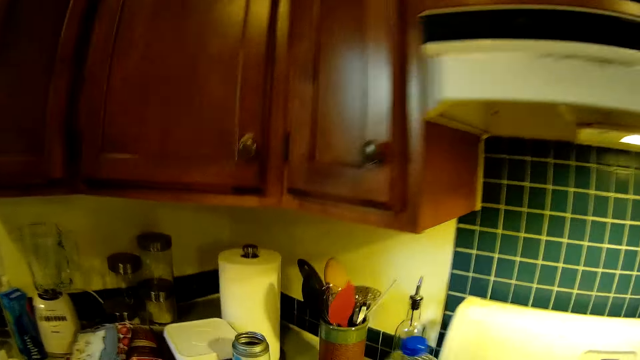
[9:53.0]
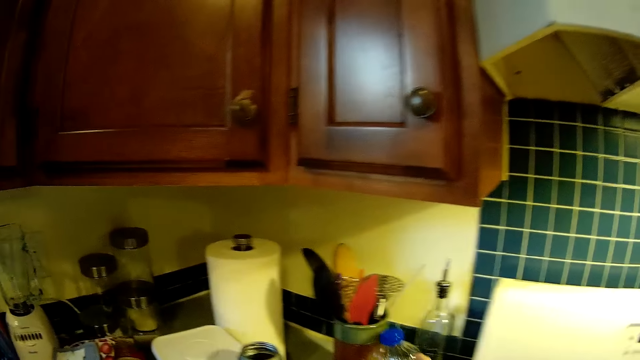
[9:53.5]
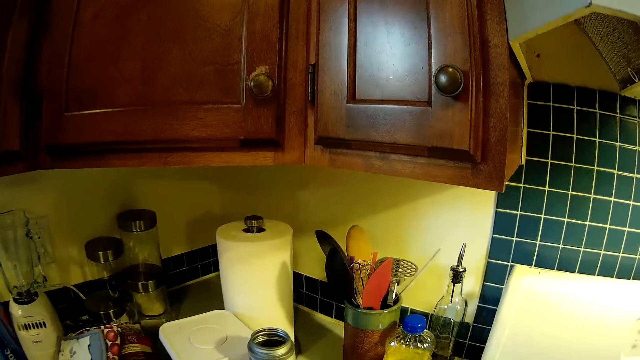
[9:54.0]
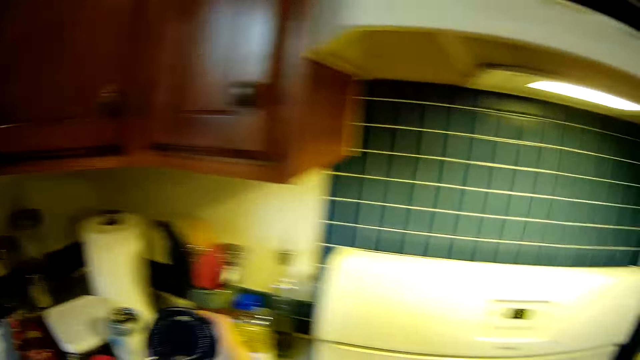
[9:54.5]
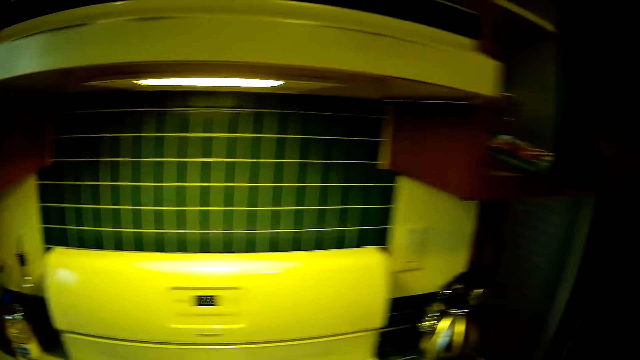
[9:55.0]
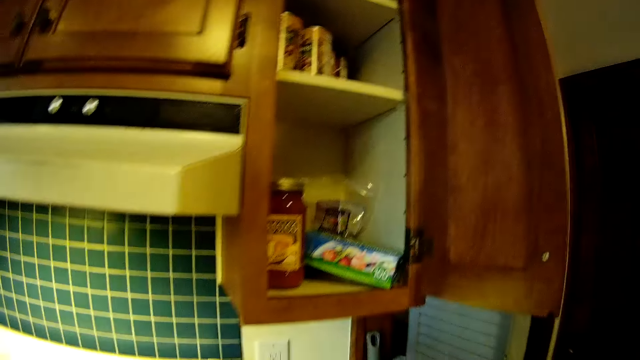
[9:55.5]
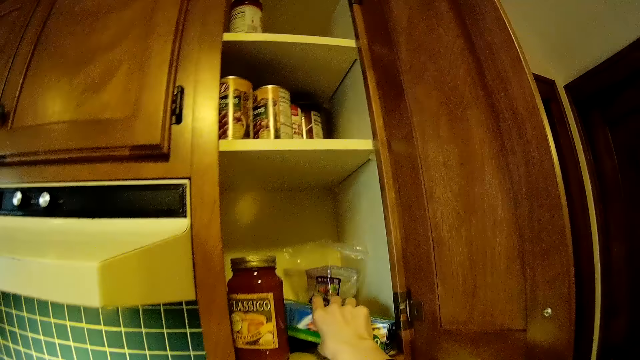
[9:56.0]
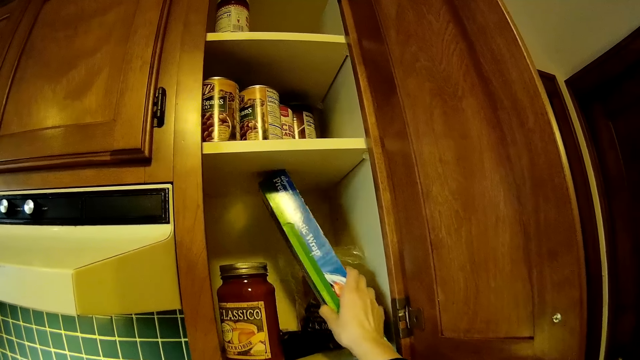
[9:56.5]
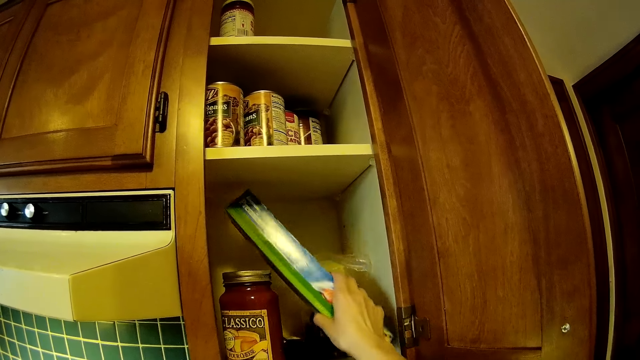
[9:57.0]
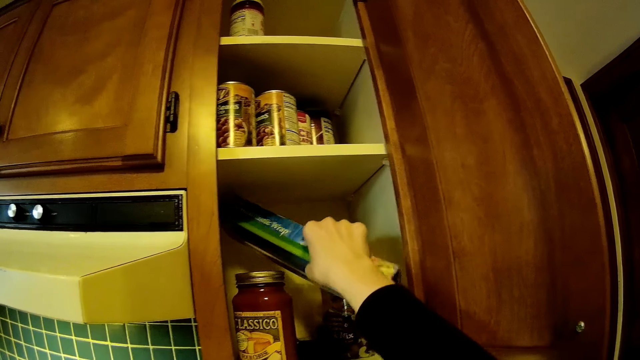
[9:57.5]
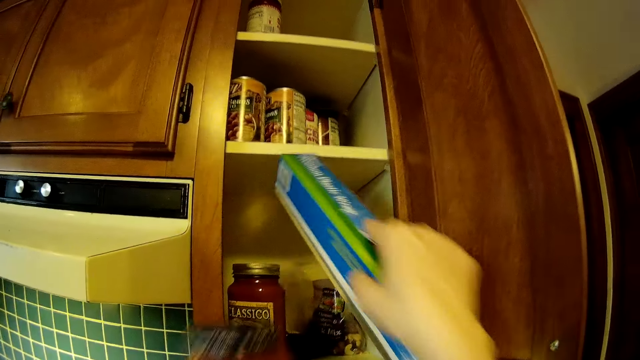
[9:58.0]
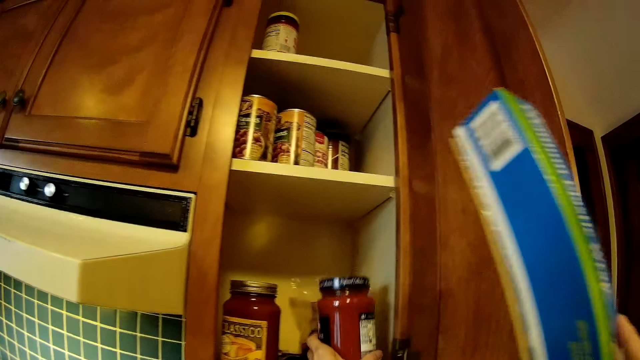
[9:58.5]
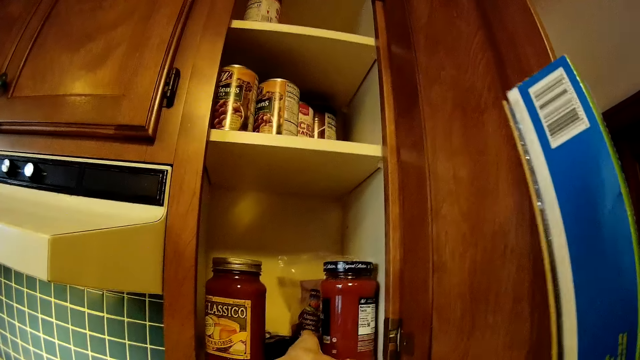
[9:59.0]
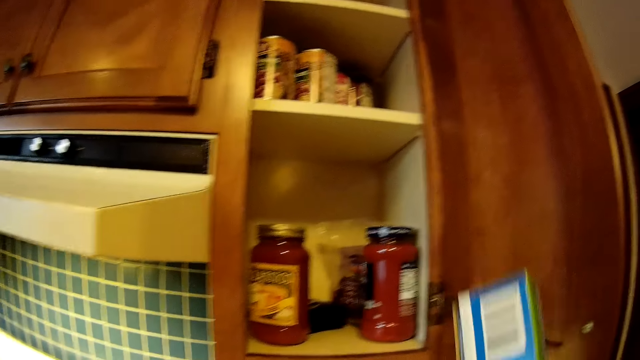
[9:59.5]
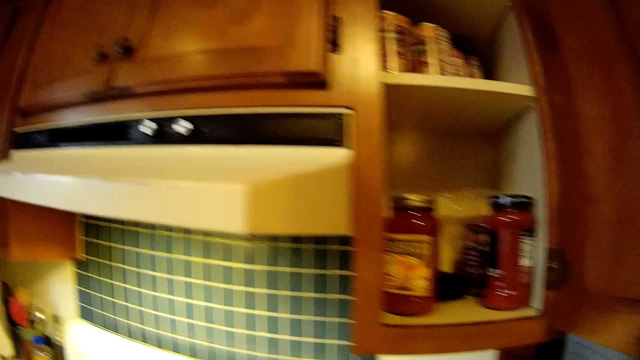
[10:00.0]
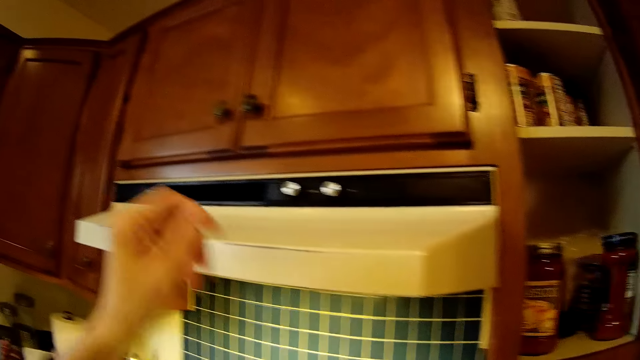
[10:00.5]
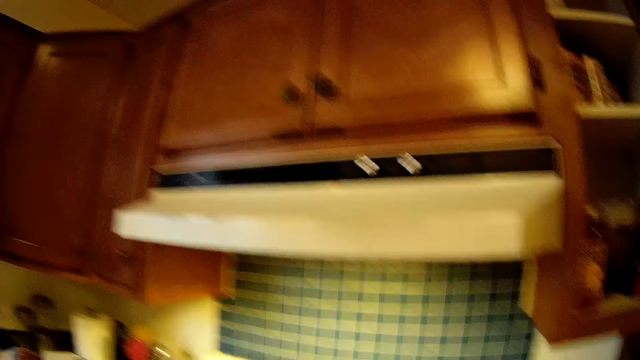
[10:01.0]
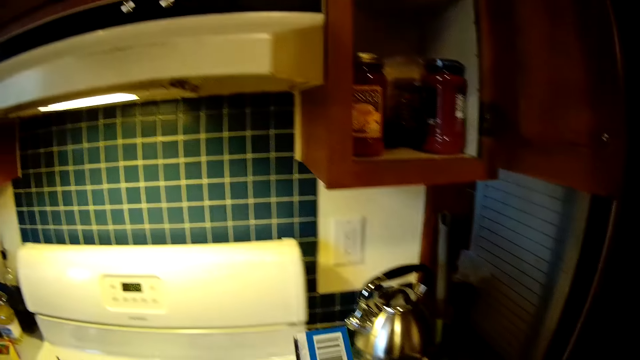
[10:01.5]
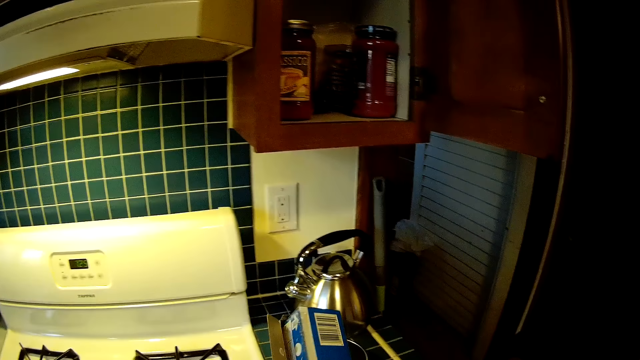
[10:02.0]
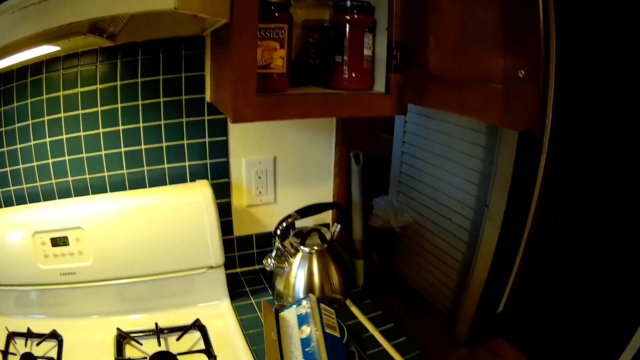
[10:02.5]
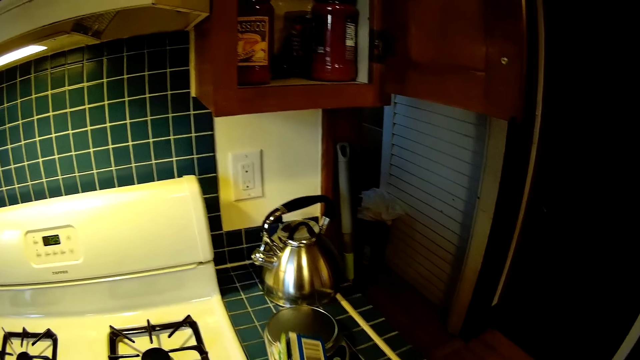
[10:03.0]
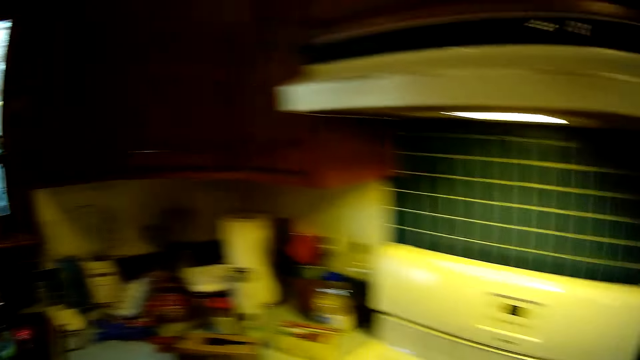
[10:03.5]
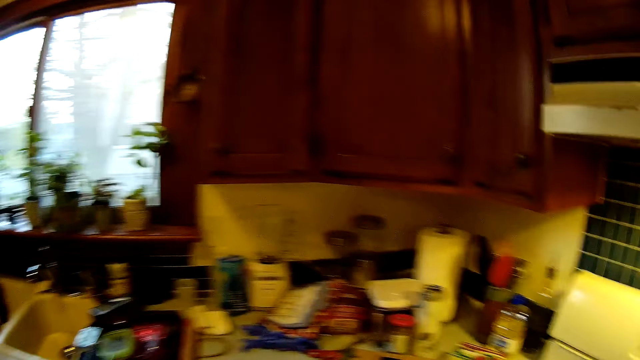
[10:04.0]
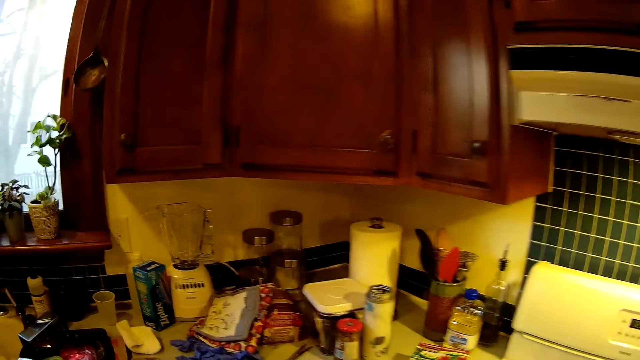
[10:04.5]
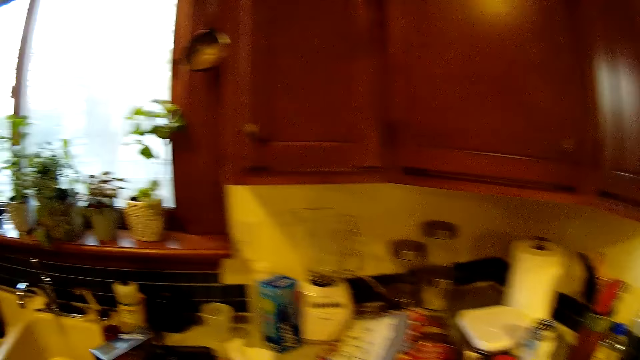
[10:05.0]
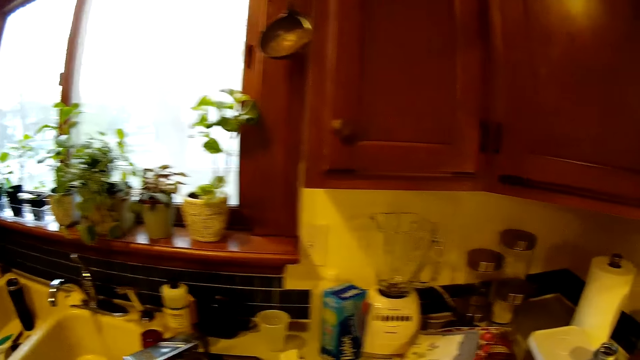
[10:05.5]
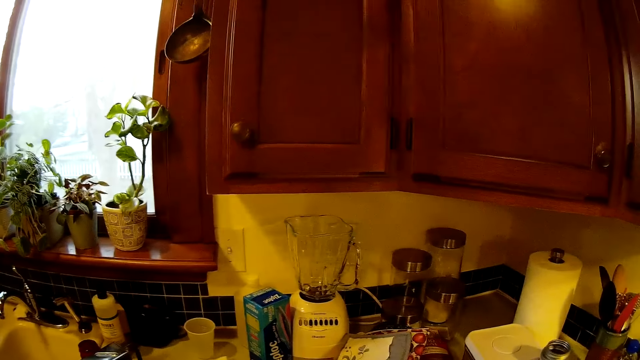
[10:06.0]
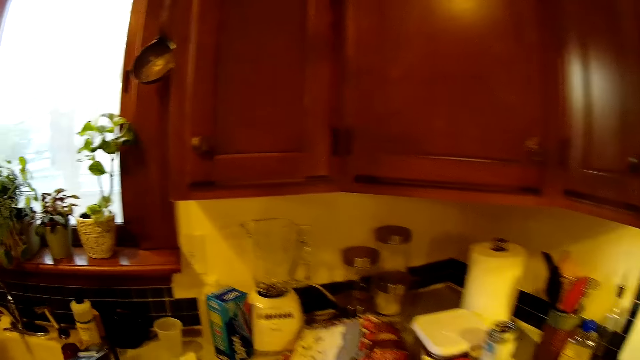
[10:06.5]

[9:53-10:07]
The camera wearer drops the bottle of groundnut oil on the kitchen counter with her right hand. She picks up a jar of ketchup from the kitchen counter with her right hand. She brings out a pack of Ziploc from the cupboard with her right hand. She carries a box of aluminium foil. She puts the jar of ketchup or tin of paste in the top cupboard with her left hand. She opens the box.

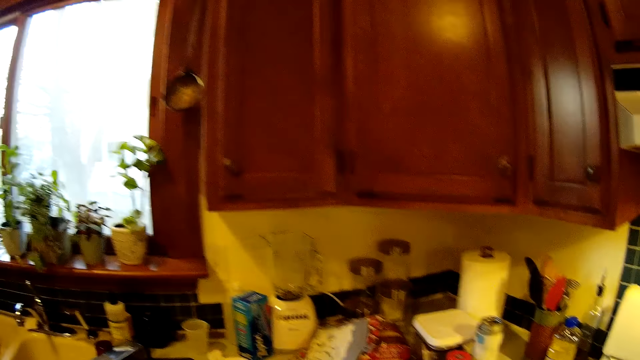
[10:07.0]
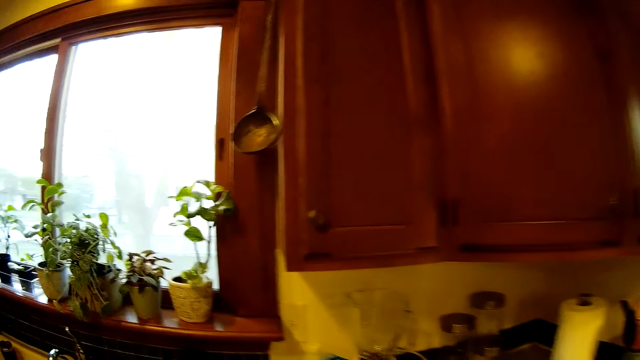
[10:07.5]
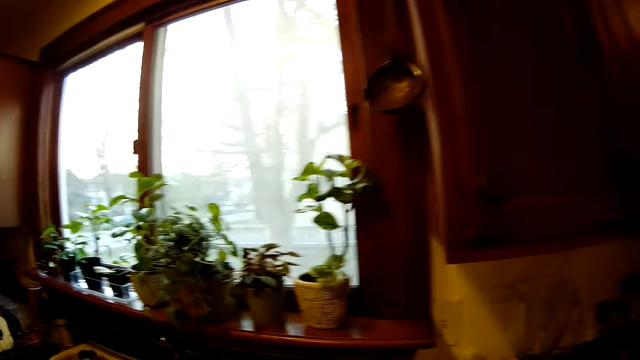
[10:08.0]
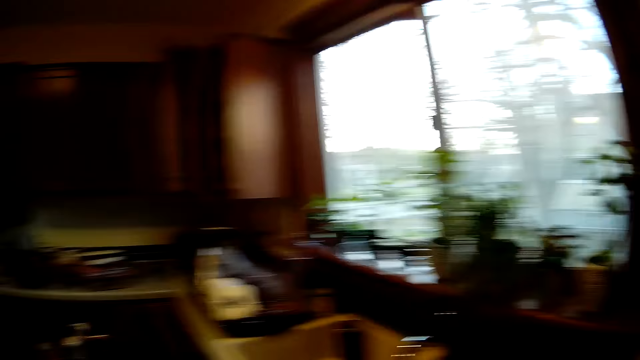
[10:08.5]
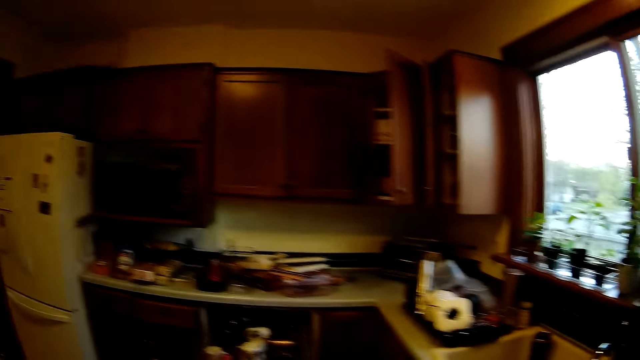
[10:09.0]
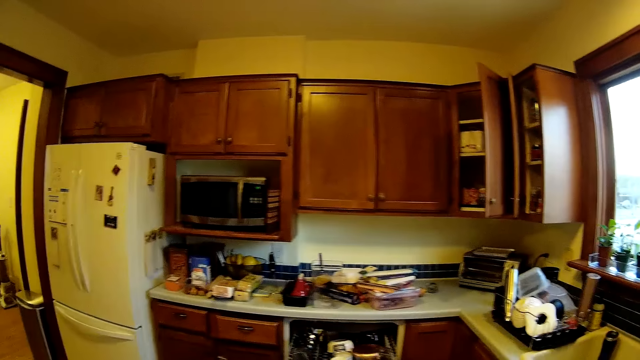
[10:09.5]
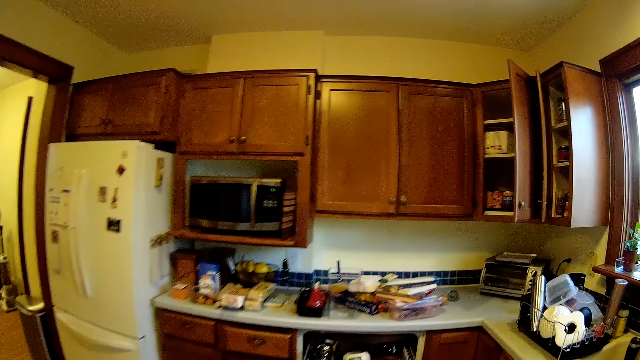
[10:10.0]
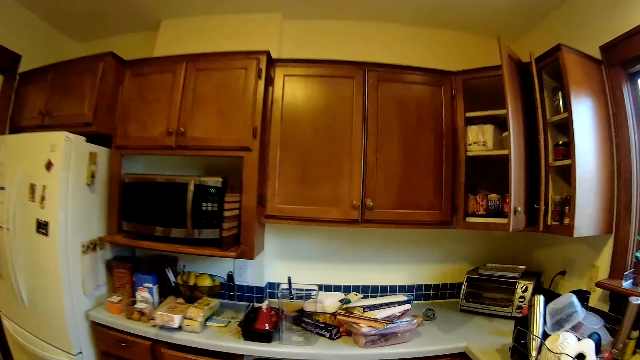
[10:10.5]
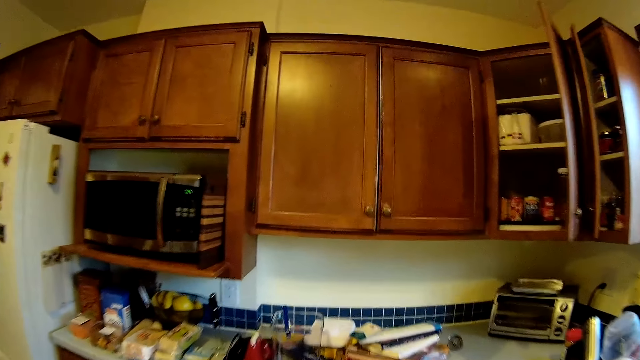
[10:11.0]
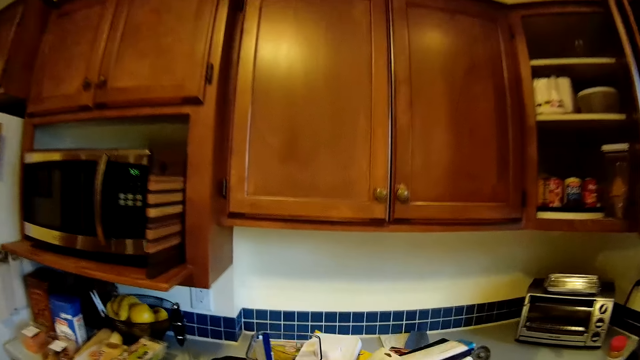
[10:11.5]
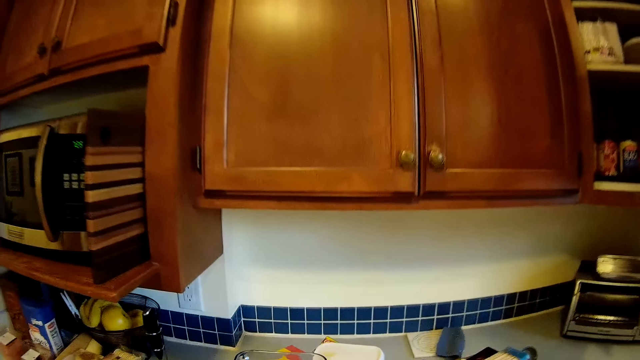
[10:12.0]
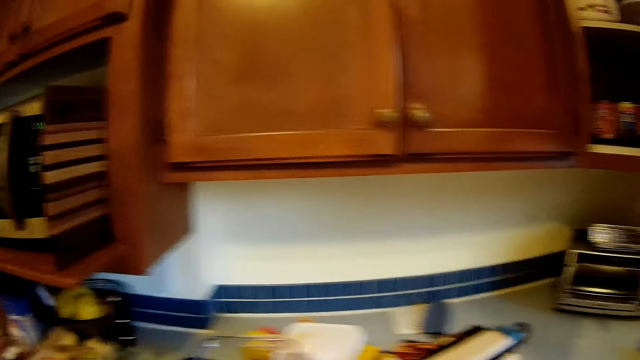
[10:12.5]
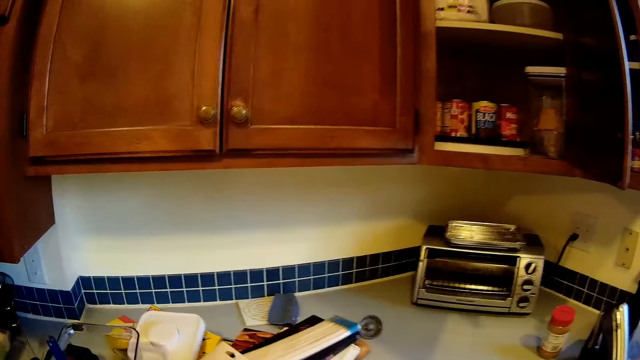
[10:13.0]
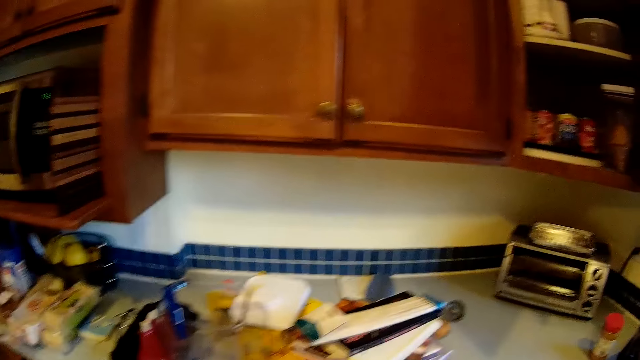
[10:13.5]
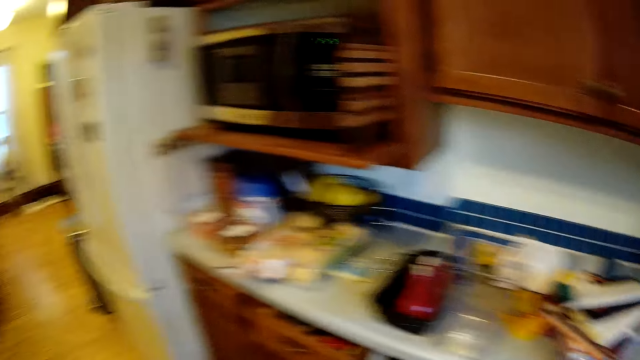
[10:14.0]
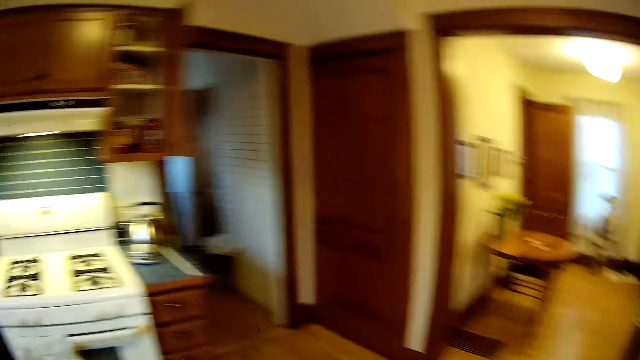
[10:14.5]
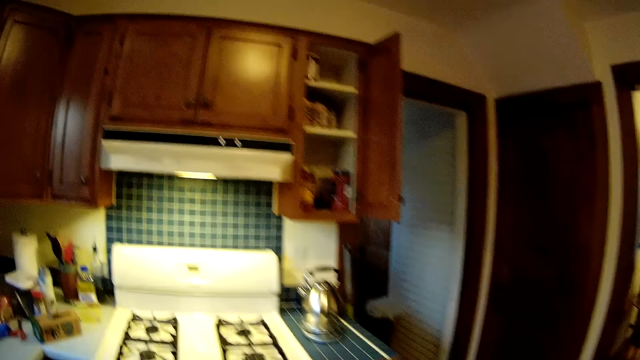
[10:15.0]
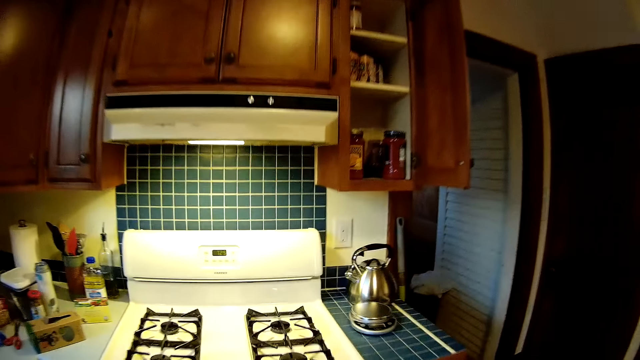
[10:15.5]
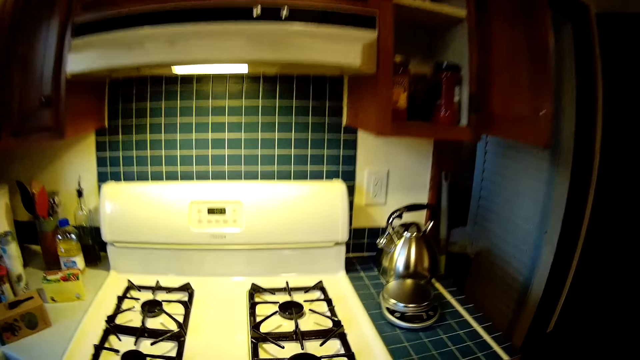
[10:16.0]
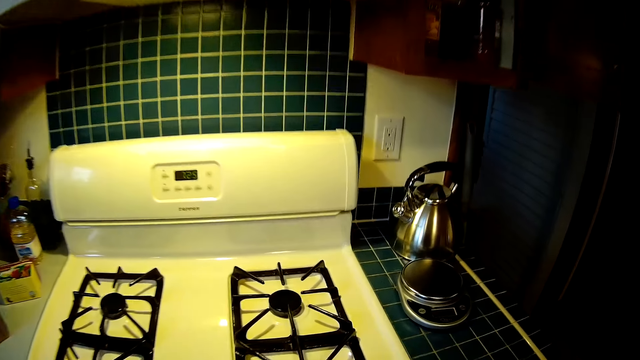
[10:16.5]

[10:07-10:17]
The camera wearer walks towards a kitchen counter. They walk to the cooker.
